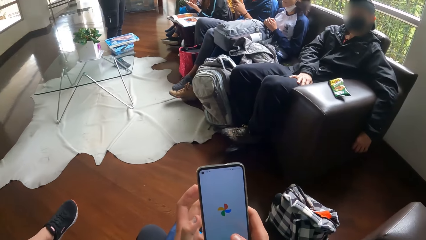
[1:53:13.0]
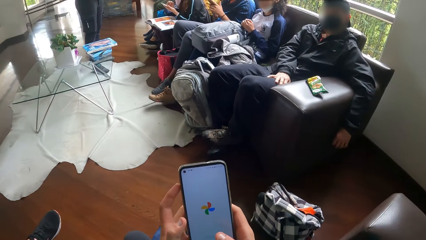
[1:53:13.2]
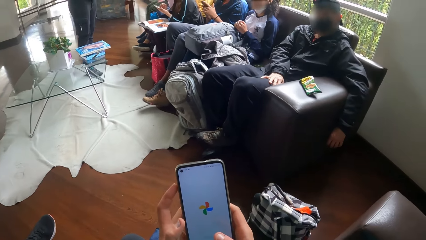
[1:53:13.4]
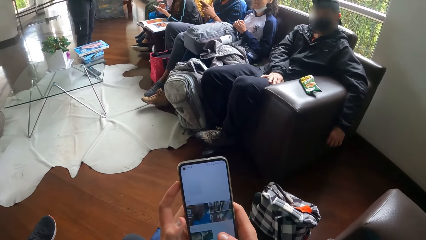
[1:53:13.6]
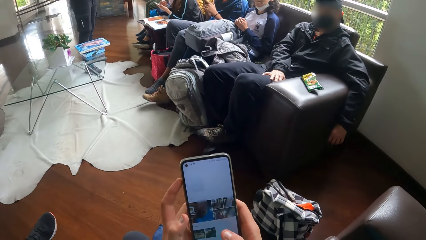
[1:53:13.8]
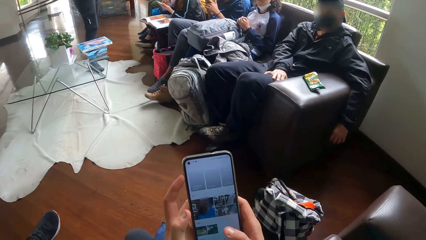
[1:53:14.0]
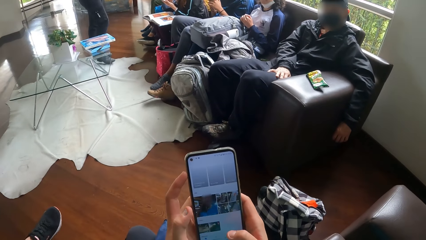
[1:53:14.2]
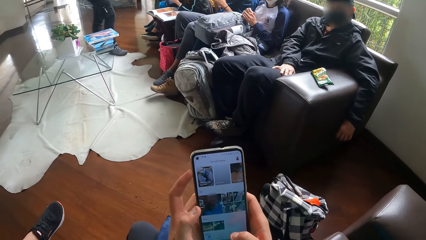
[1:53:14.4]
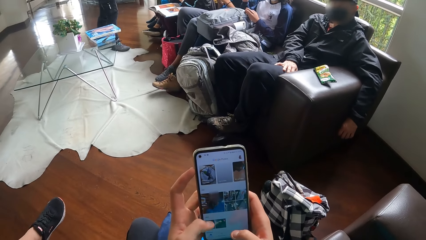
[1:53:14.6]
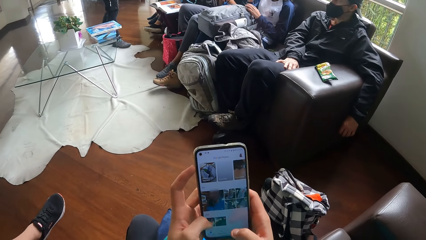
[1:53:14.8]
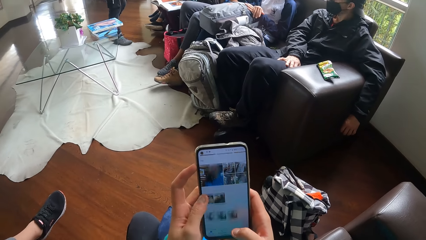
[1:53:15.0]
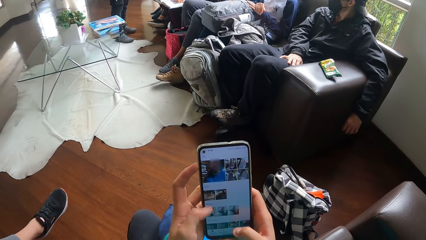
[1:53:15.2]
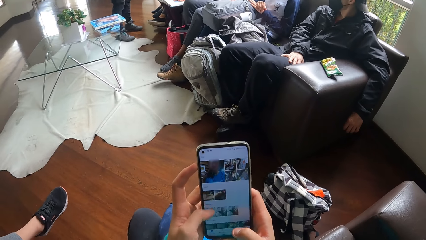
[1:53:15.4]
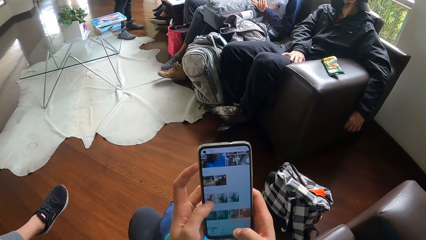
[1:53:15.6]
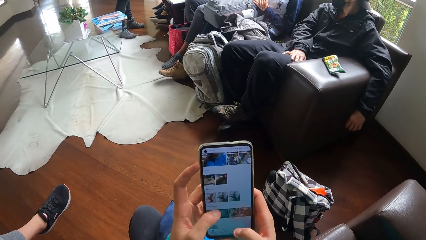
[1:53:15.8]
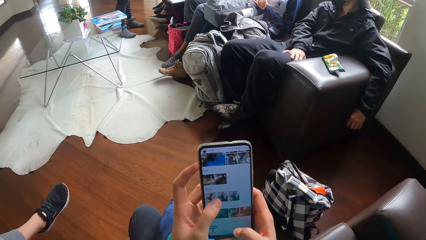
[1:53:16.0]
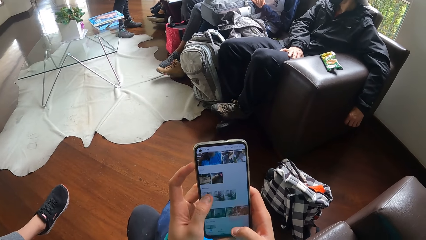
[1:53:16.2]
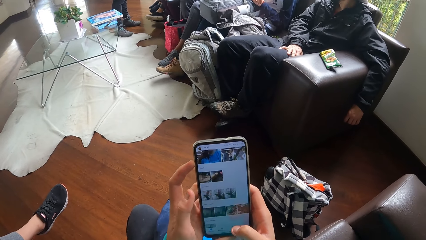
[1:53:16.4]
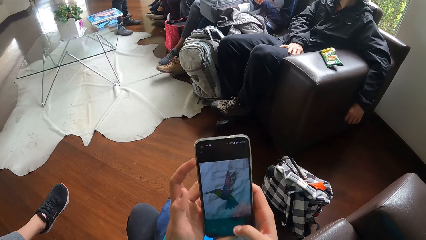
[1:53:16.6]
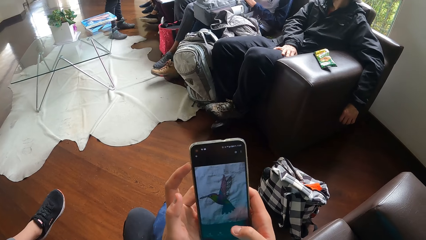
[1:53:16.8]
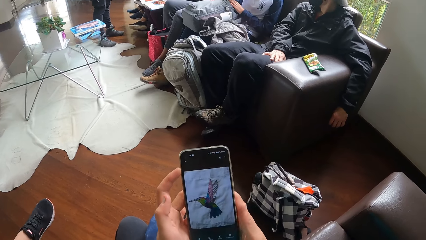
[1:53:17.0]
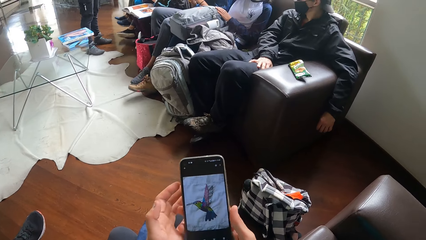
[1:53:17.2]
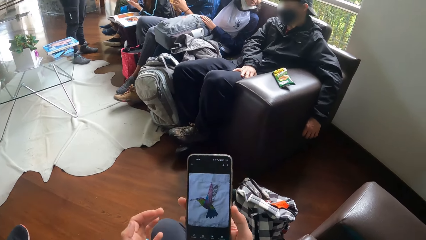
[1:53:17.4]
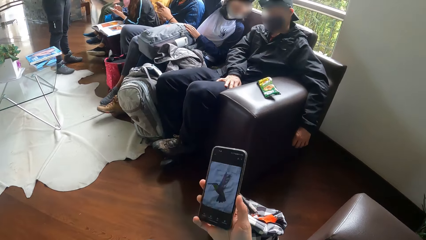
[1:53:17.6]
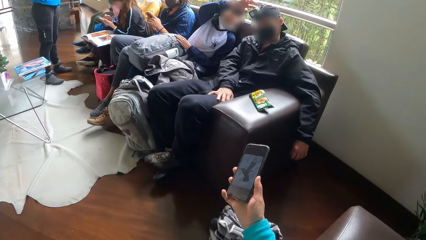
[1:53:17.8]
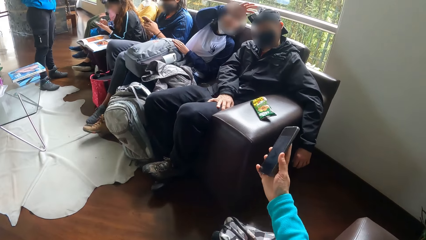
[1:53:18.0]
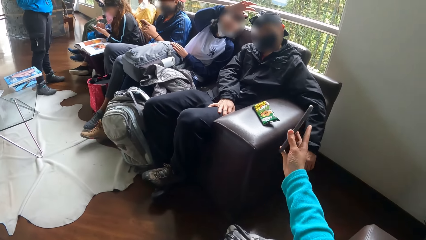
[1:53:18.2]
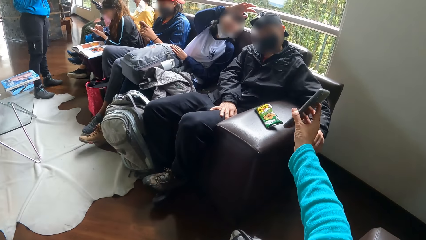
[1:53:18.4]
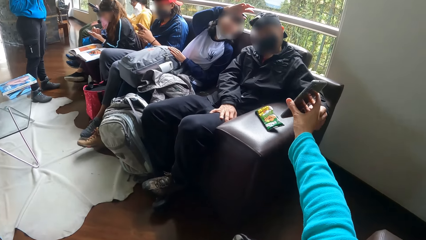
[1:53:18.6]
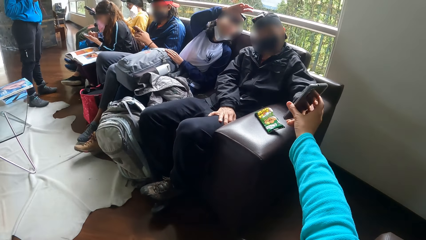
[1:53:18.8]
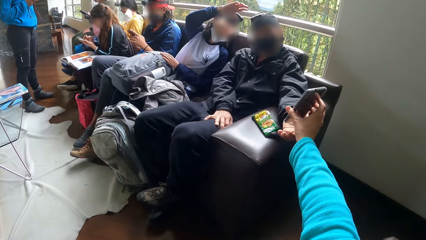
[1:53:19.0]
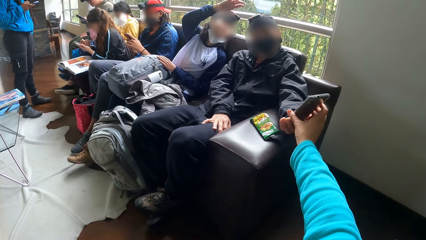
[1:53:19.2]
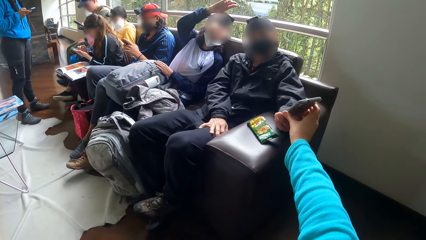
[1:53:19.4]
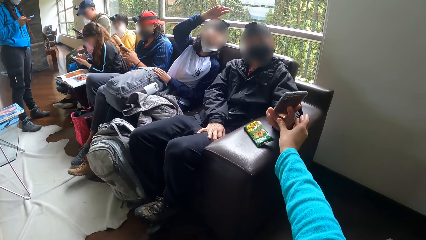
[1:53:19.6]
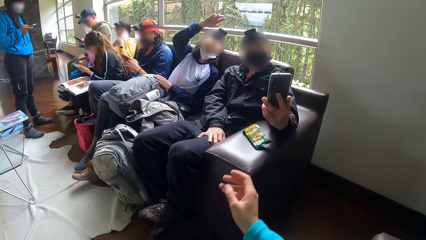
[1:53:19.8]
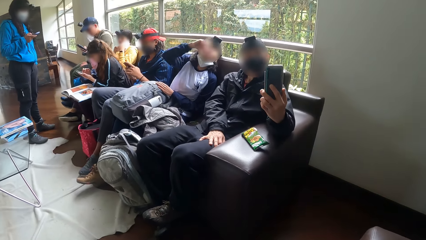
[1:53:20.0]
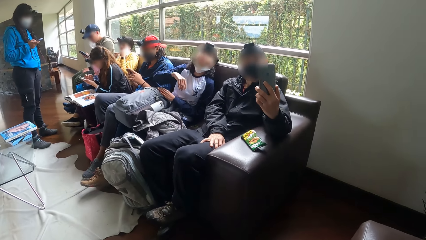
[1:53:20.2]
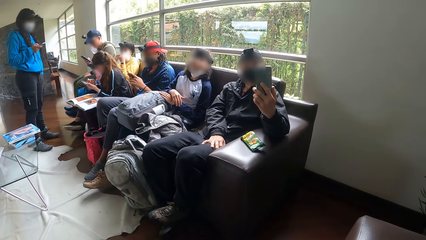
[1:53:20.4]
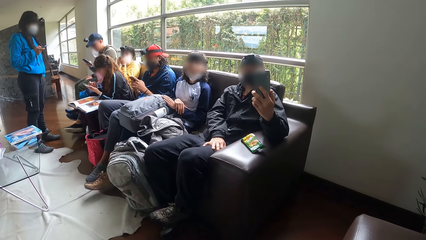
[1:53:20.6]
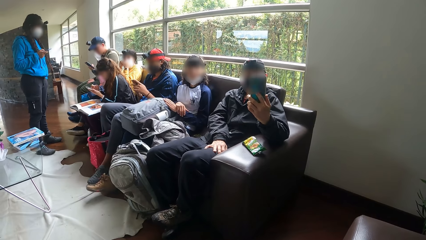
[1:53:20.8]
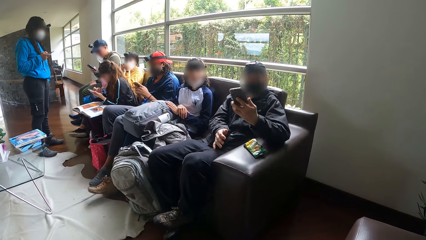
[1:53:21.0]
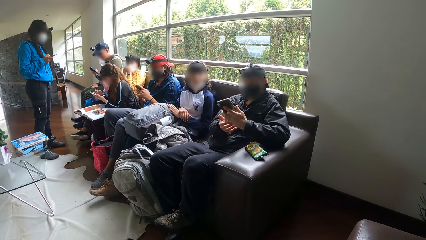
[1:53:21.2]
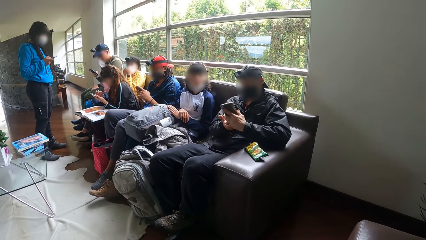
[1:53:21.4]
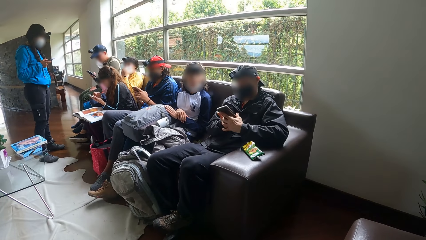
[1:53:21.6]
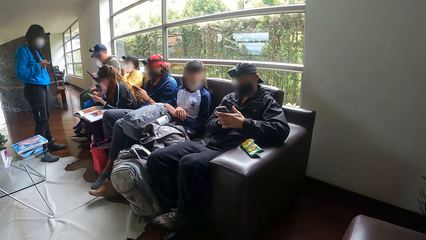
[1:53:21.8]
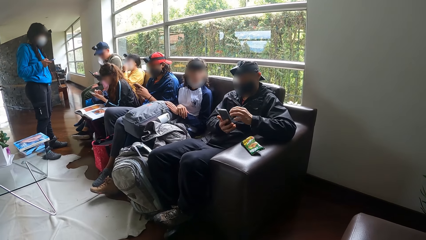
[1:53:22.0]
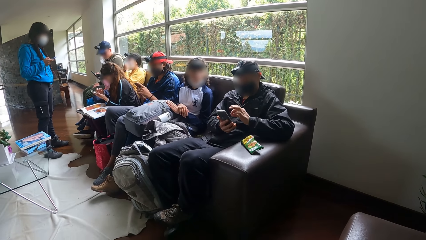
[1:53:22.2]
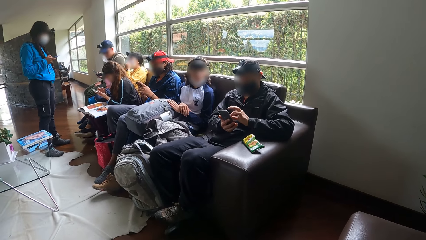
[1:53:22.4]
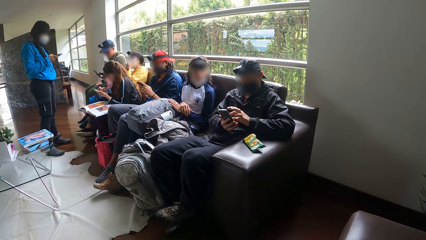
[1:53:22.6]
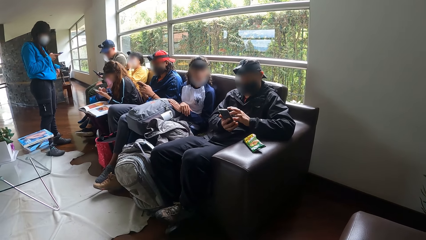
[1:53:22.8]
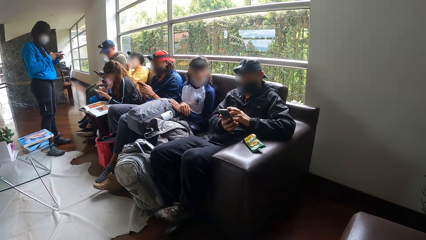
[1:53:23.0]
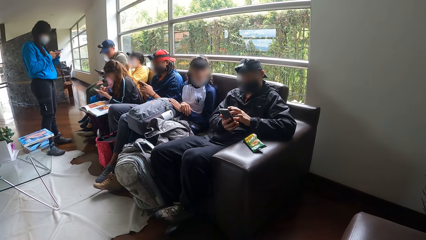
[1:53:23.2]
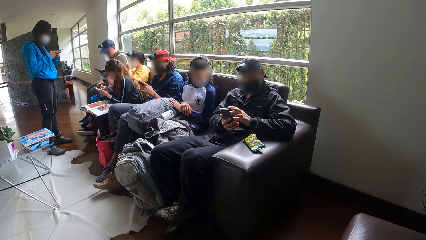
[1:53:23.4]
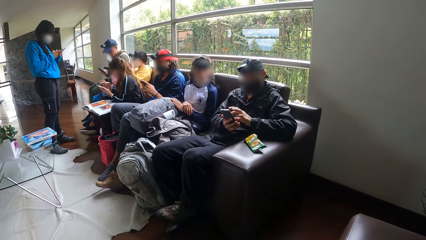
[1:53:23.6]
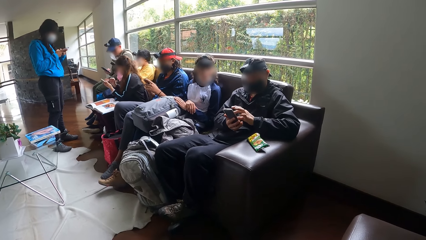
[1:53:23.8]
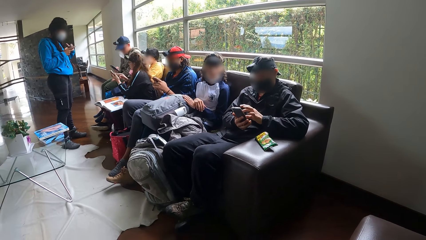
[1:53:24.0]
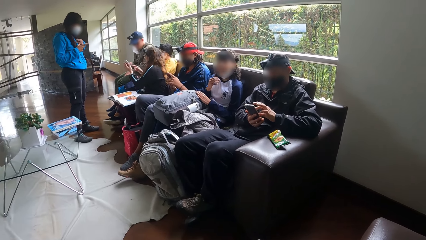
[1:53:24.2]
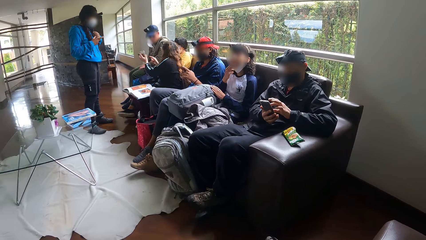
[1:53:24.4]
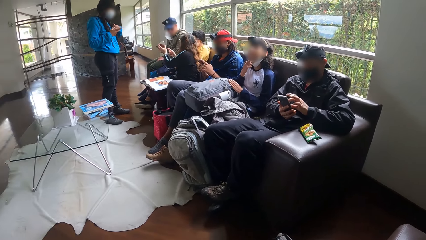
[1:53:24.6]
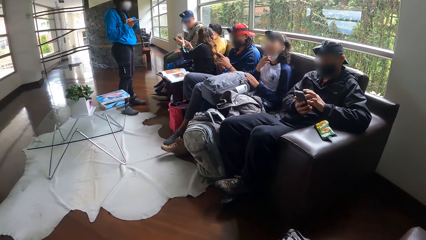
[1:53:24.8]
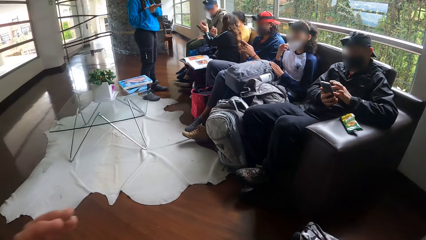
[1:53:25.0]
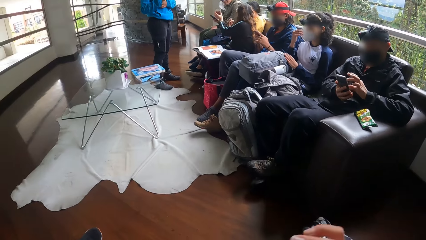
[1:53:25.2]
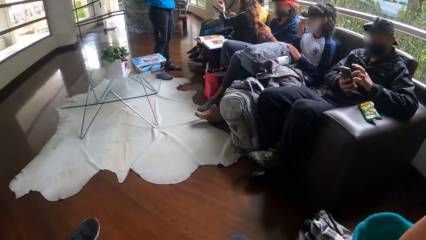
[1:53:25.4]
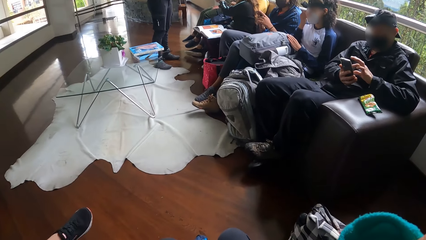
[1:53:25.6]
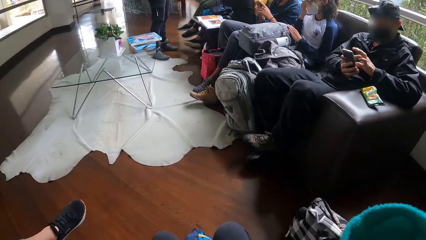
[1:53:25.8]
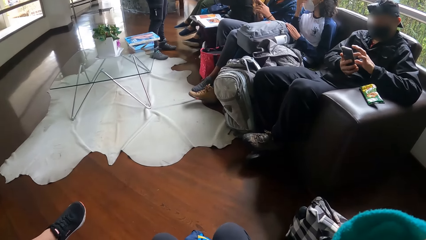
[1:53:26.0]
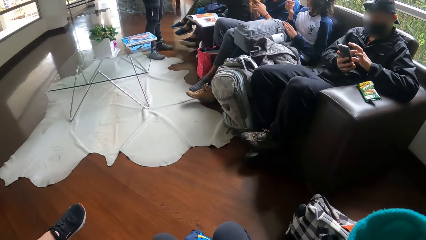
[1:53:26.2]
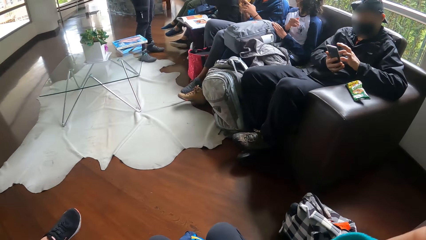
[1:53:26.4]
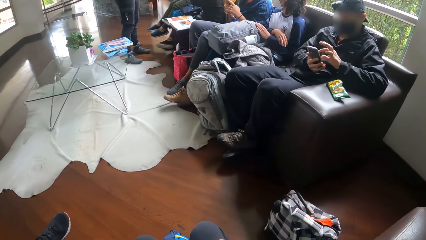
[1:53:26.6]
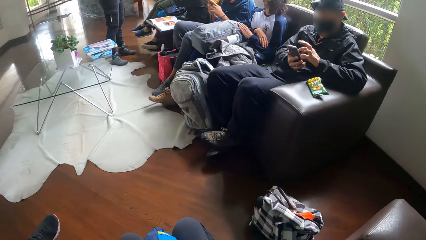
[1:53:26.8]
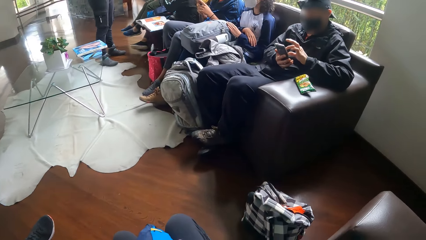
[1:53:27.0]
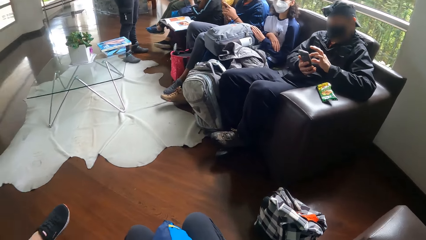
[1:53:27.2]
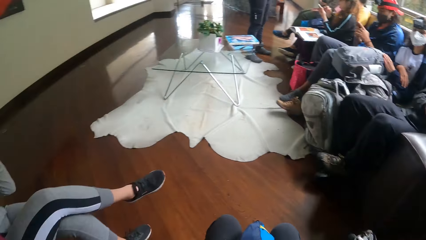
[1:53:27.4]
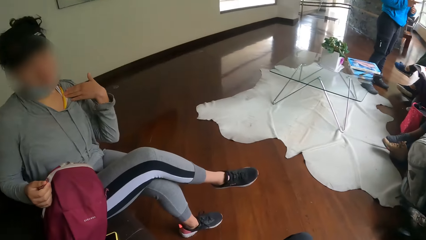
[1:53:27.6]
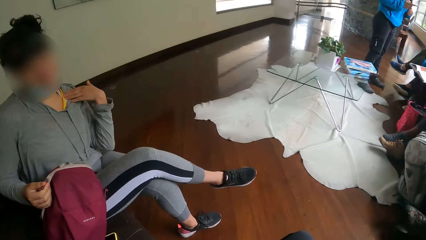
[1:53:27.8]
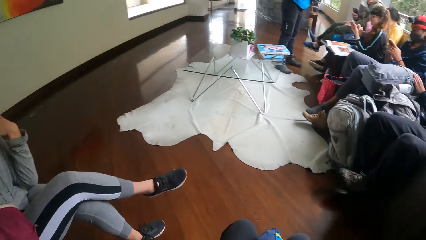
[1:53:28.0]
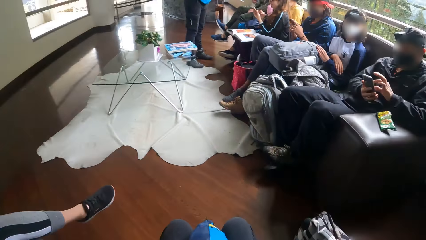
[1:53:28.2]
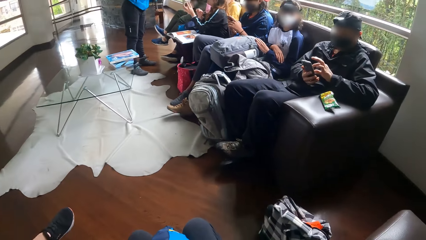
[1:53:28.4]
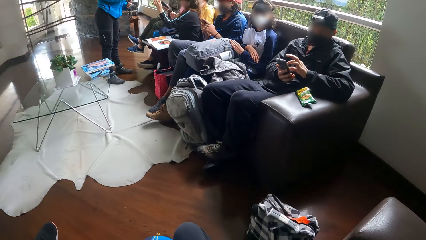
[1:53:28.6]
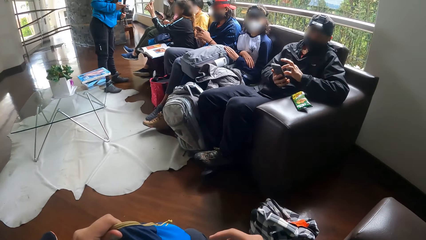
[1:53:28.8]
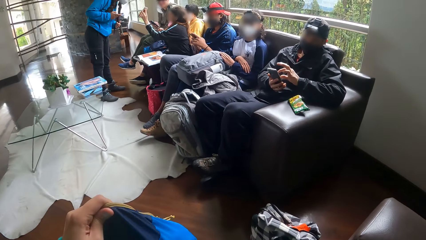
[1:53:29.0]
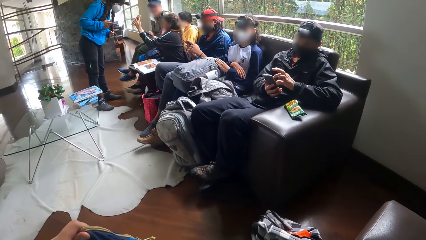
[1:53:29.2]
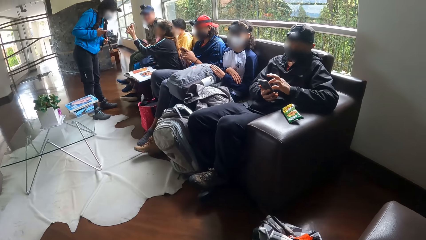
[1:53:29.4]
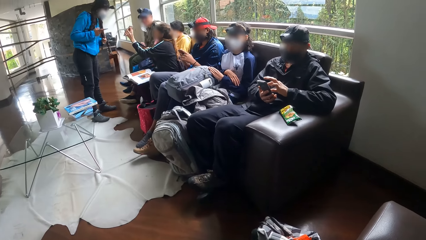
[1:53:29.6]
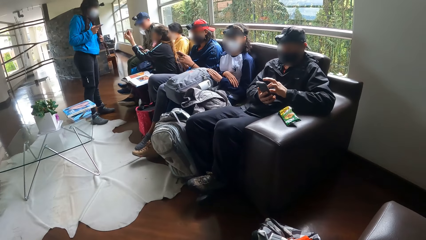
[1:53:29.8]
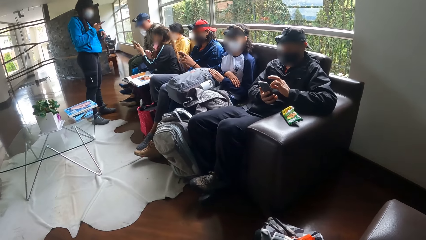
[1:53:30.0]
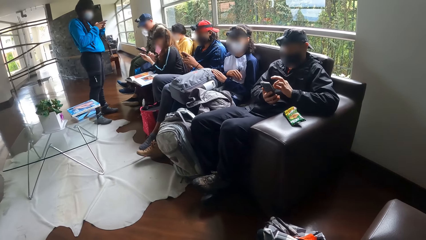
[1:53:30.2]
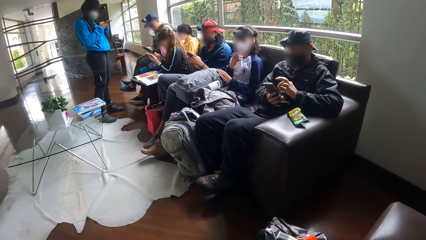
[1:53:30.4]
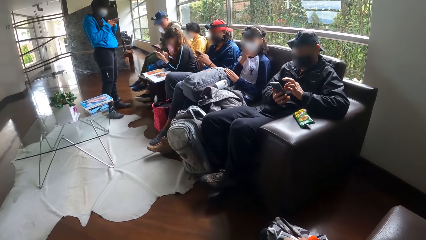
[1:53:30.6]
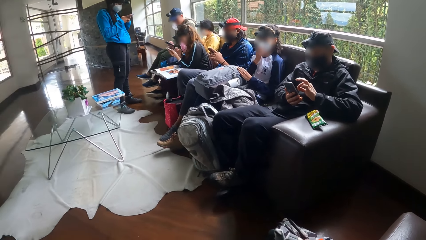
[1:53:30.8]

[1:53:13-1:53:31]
A woman walks. The camera wearer uses the phone. A woman interacts with a man. Another woman operates a phone in her hands. The camera wearer hands the phone to the man with her right hand. The first woman touches the camera on the head of the man. The man collects the phone from the camera wearer with his left hand. Another woman operates a phone in her right hand. The woman interacts with another man and two more women. The first man looks at the phone. He operates the phone in his hands. A woman interacts with the woman with the phone in her right hand. The first man interacts with the camera wearer. A woman shows the phone in her left hand to the other man. A woman lifts a phone. The camera wearer raises her right hand towards her head. She scratches her head with her right hand. She looks around. She lowers her right hand. She interacts with the first man and a woman. The woman interacts with the camera wearer. The woman with the phone in her left hand shows the phone in her left hand to the woman with the phone in her right hand.
